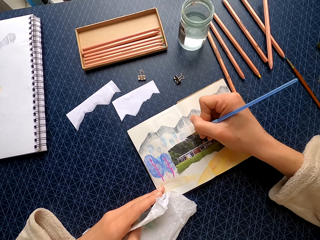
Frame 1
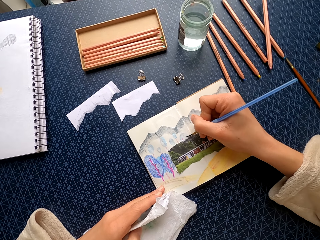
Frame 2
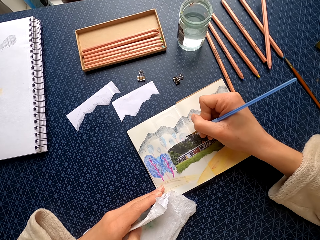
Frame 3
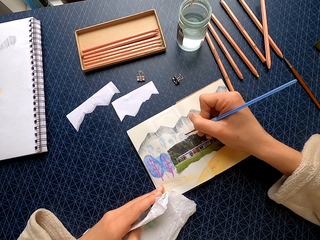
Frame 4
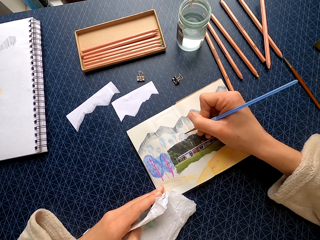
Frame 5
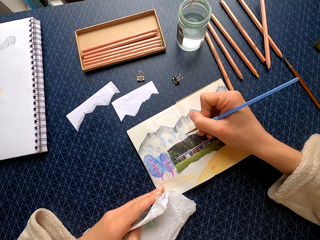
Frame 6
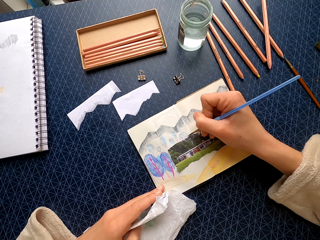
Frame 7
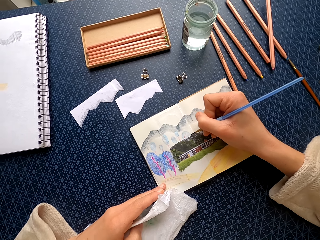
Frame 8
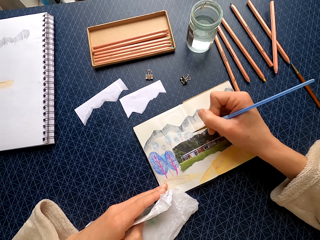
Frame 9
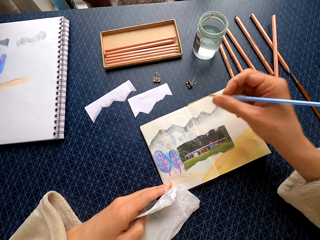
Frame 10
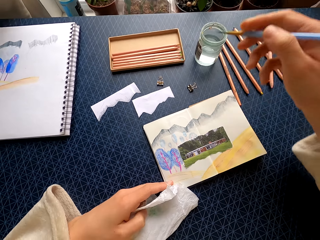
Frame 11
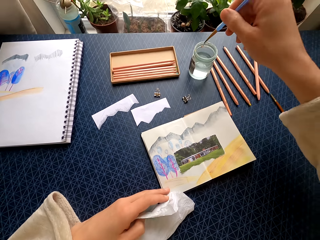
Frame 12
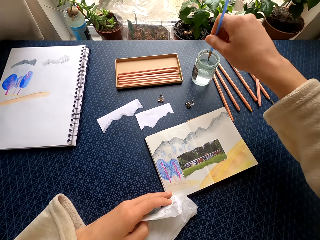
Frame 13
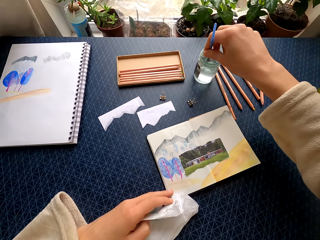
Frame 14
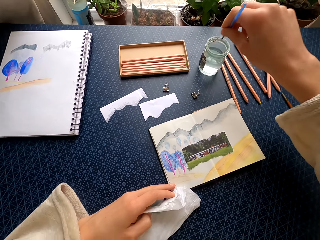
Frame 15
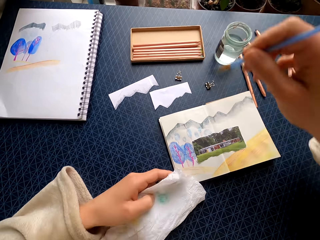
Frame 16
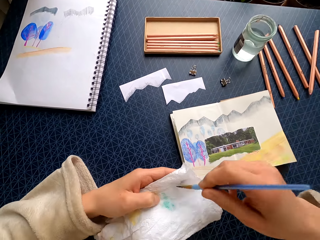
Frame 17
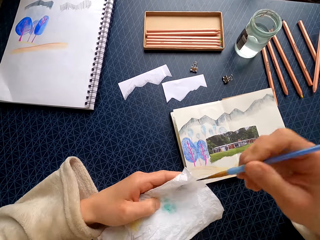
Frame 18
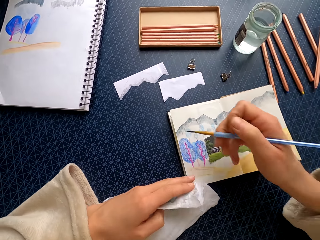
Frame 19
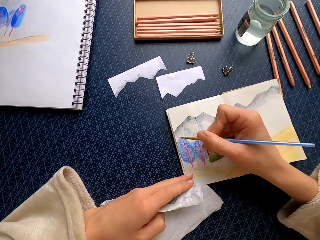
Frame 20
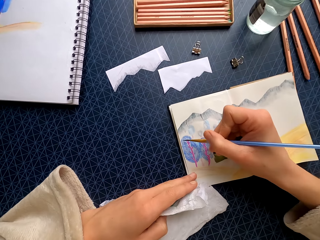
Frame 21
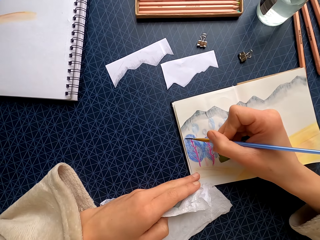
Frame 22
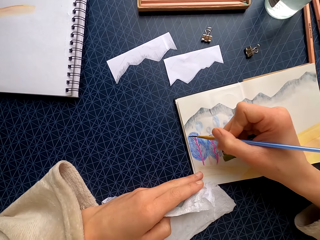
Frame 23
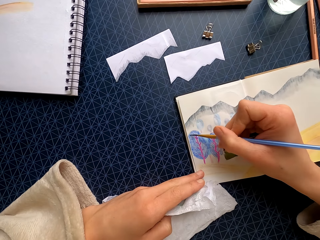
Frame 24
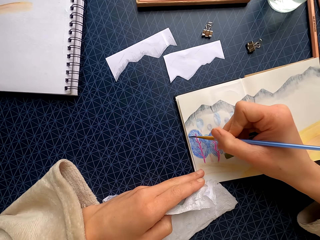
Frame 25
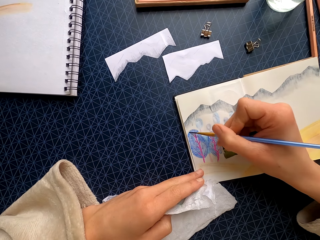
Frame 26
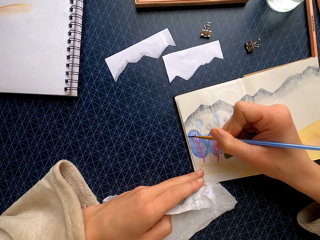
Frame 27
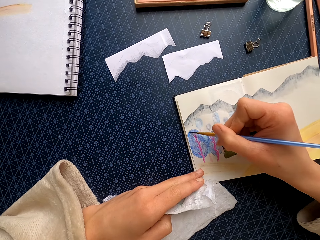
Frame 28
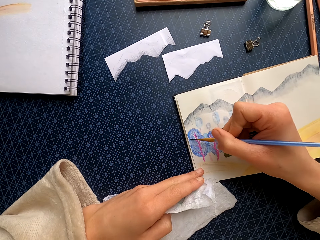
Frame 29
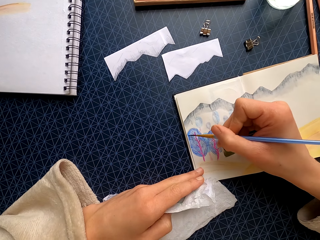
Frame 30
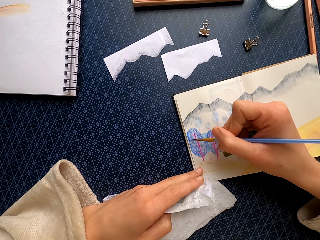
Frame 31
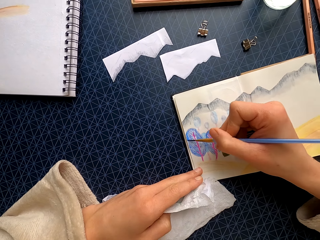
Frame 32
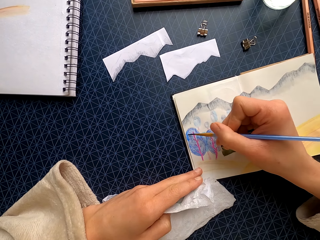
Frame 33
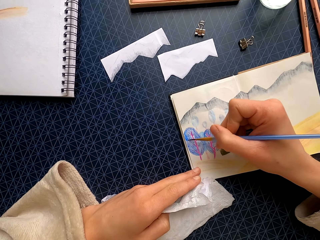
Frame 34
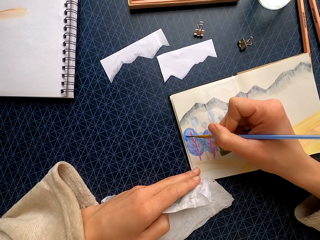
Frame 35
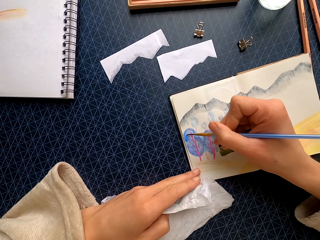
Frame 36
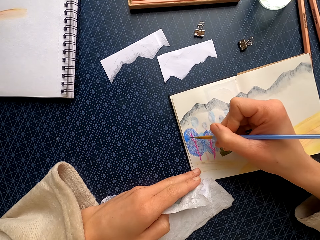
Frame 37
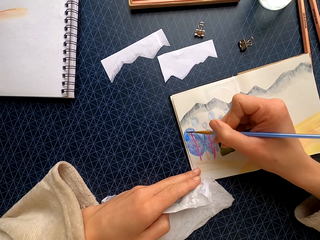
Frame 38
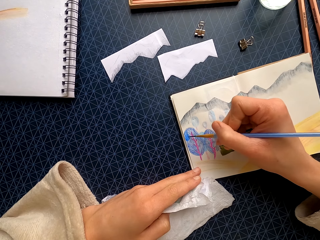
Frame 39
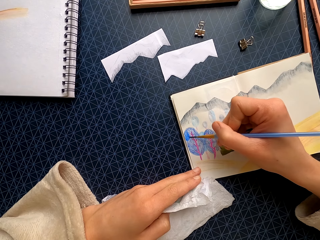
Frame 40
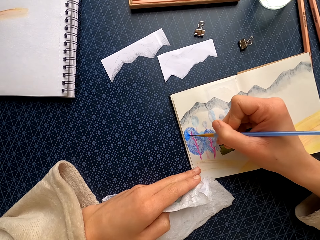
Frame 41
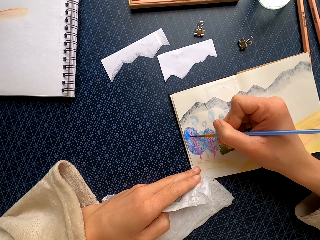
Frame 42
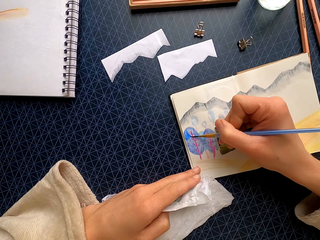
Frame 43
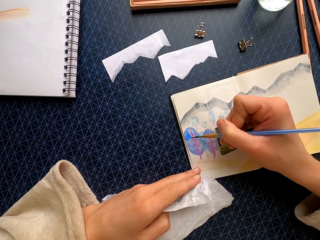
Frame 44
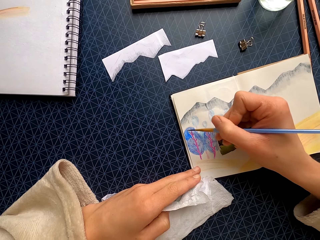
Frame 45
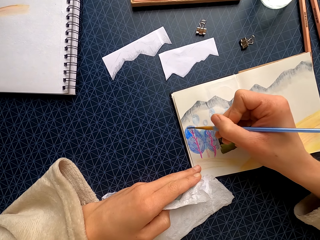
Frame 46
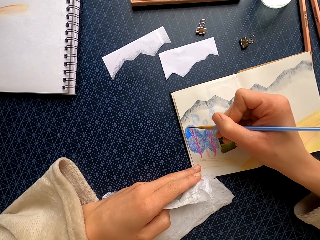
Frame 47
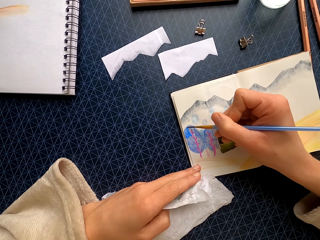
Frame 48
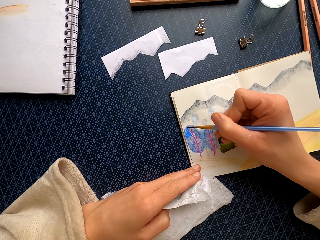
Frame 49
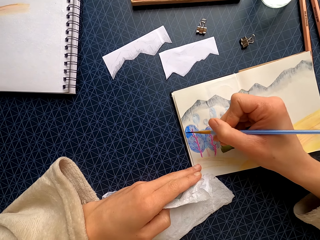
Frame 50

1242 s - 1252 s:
The camera wearer dips the brush in the water in the tin. They brush the paper towel. They hold the drawing. They color the drawing on the paper.

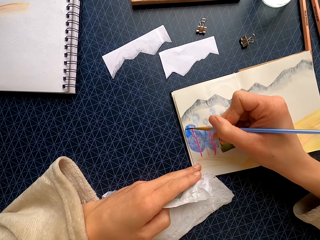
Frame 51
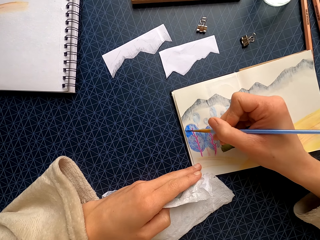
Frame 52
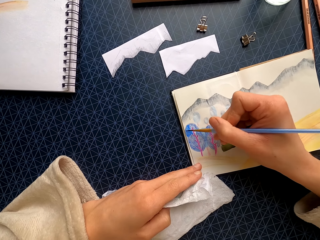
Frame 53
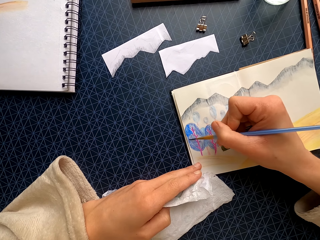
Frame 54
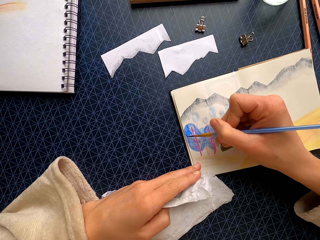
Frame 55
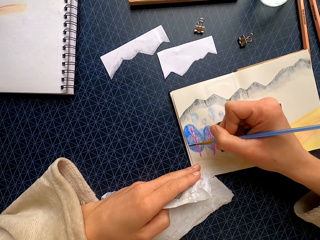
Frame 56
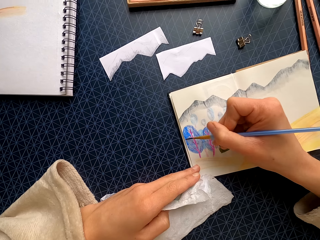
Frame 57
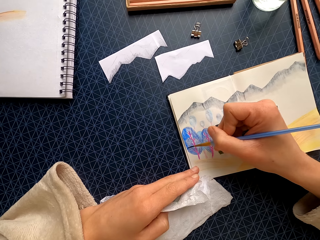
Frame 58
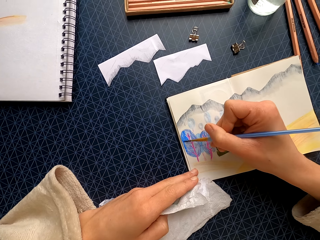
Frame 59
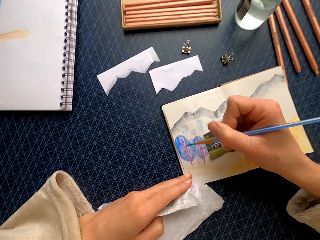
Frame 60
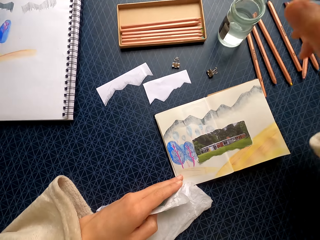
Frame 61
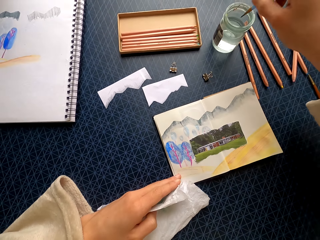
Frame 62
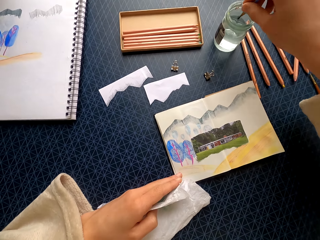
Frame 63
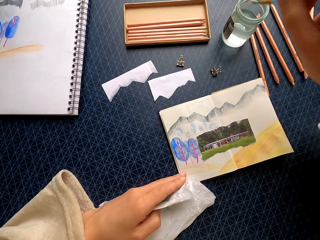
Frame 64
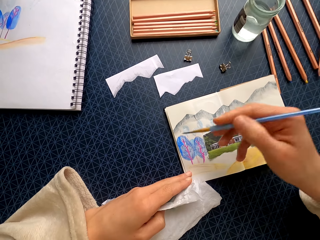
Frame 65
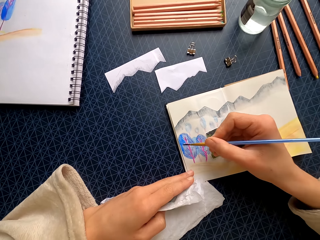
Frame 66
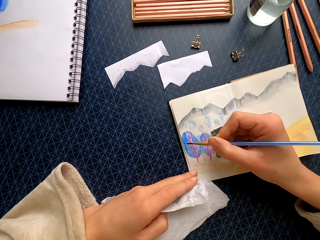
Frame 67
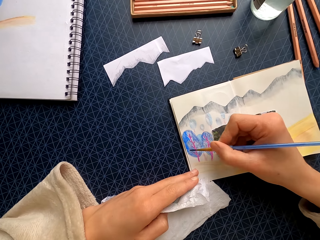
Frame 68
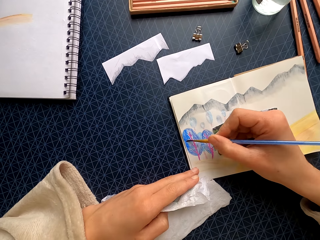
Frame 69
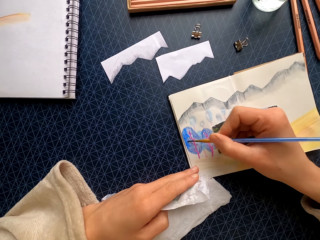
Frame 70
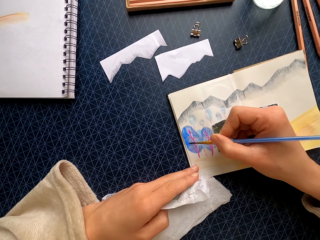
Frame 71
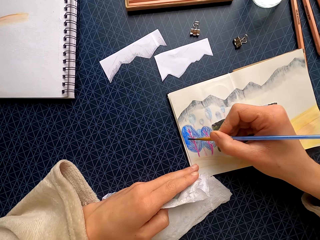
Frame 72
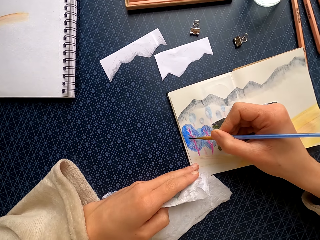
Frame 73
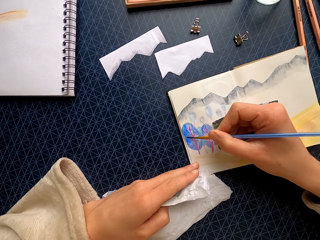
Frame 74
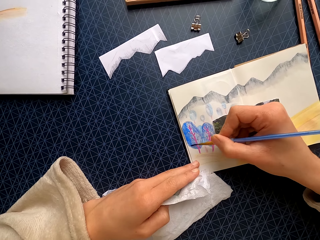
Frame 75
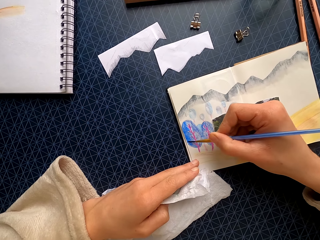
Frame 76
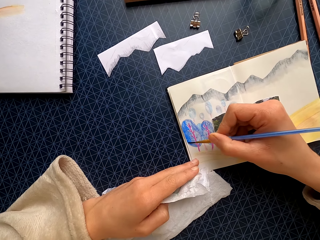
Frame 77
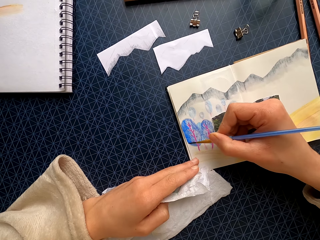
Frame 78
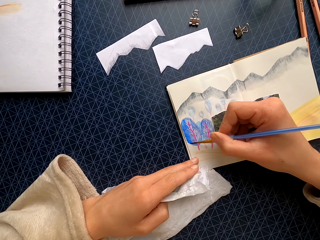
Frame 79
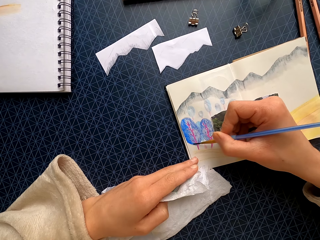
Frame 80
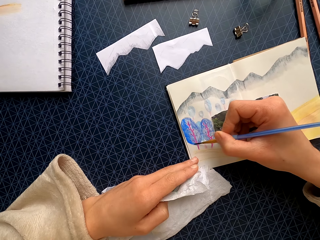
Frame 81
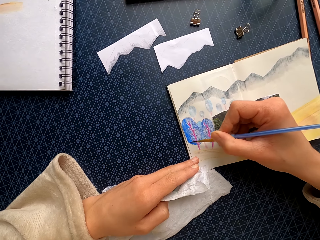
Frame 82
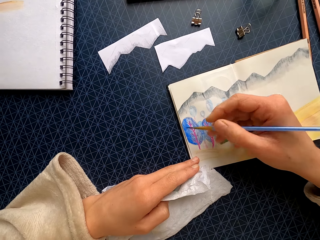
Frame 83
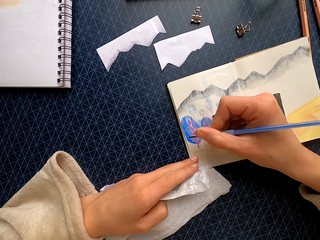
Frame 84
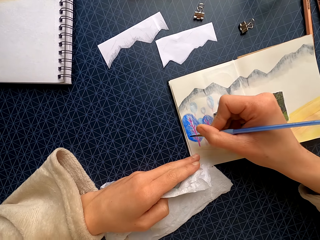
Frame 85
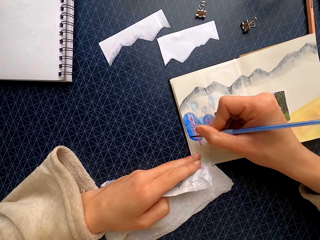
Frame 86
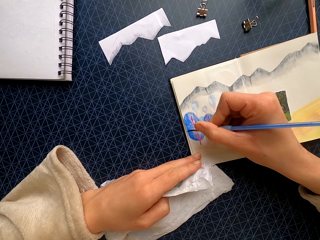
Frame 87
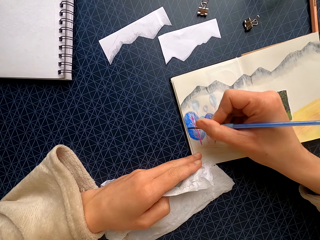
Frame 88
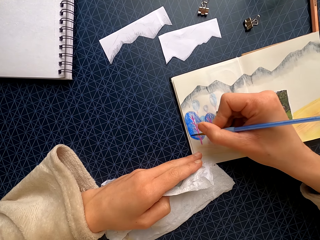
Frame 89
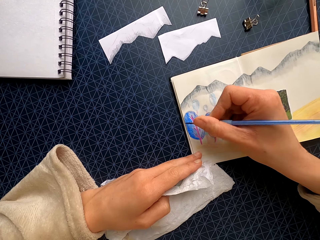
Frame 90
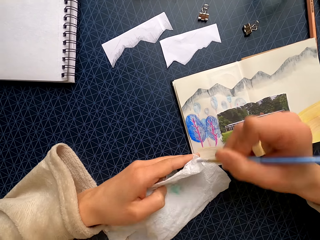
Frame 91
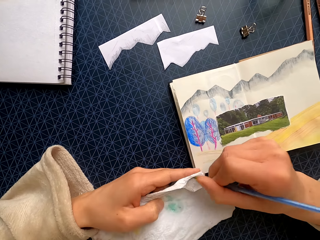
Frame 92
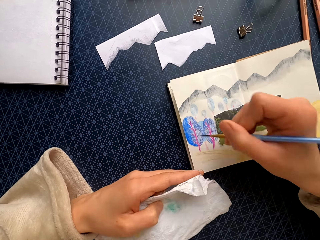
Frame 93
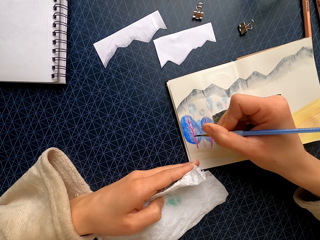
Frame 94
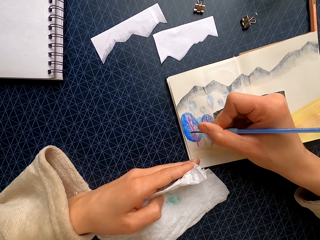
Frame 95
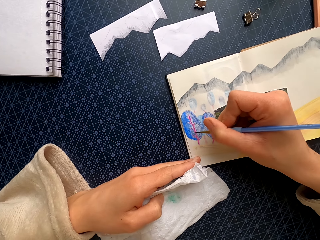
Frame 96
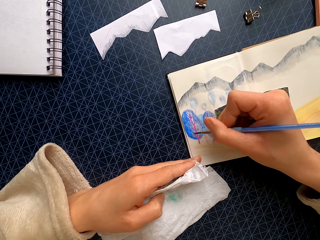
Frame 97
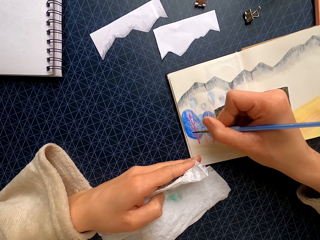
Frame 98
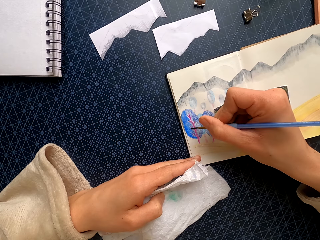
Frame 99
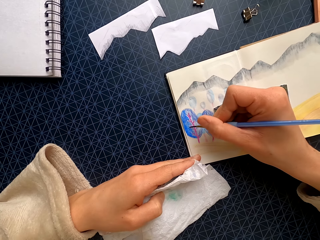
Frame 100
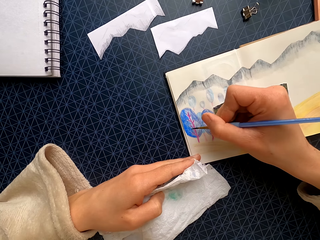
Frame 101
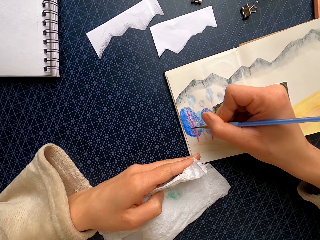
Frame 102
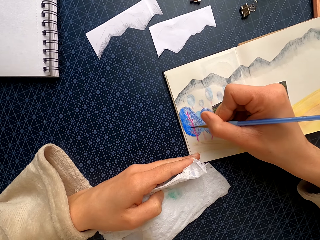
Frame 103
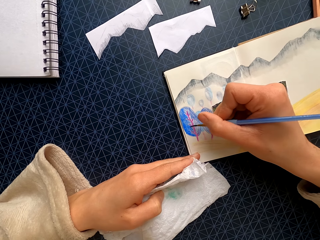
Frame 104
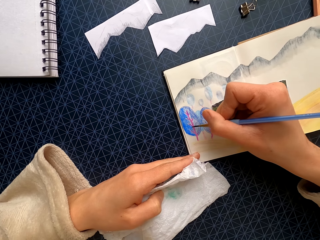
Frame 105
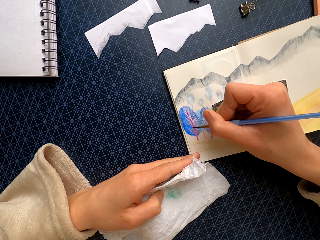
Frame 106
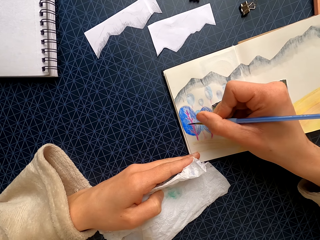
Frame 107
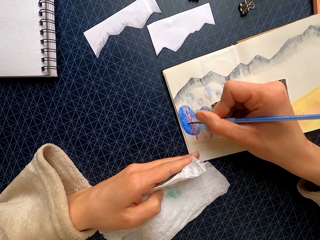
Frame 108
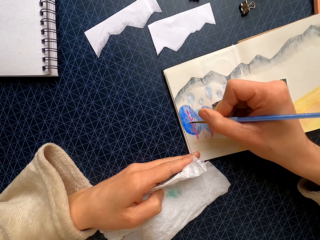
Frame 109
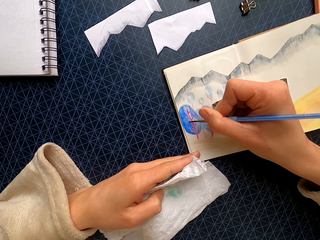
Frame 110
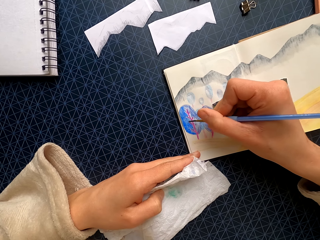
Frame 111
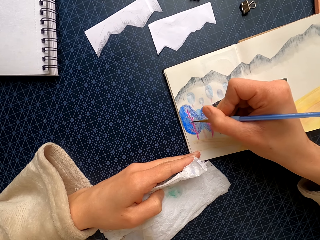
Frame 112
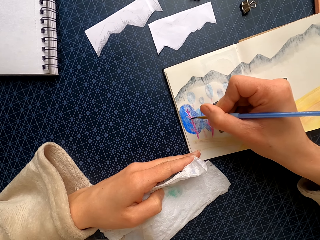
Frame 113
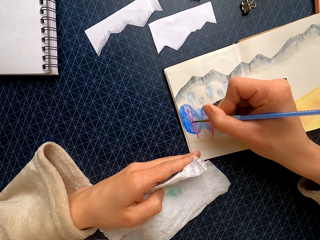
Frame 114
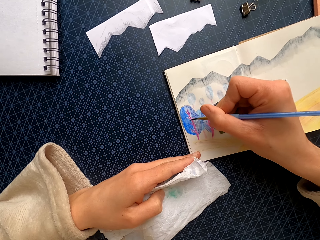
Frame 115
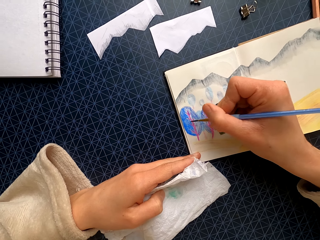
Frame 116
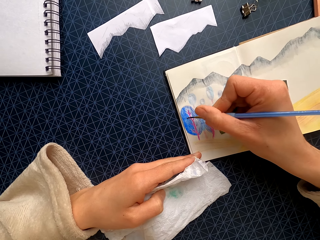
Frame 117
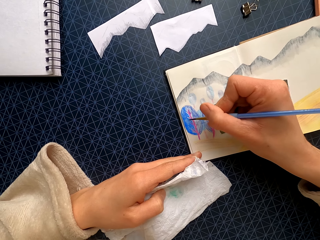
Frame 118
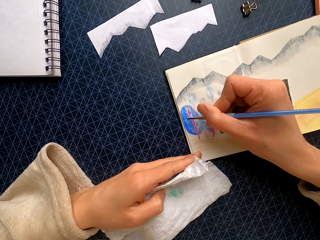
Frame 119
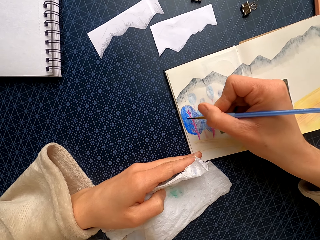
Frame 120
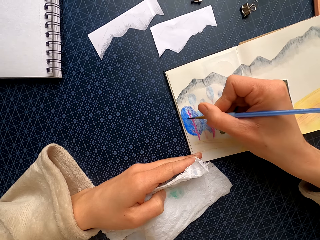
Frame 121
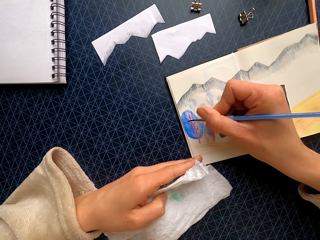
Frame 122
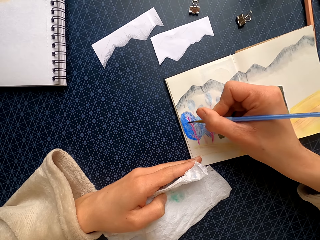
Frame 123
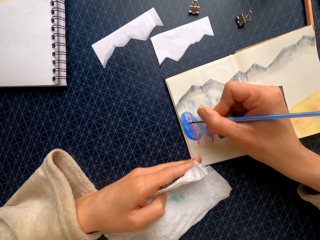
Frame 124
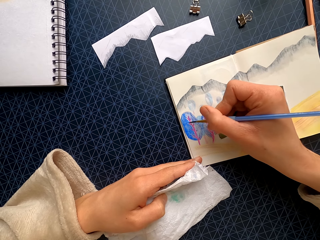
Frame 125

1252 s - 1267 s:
The camera wearer dips the brush in the water in the tin. They color the drawing on the paper. They brush the paper towel. They color the drawing.
